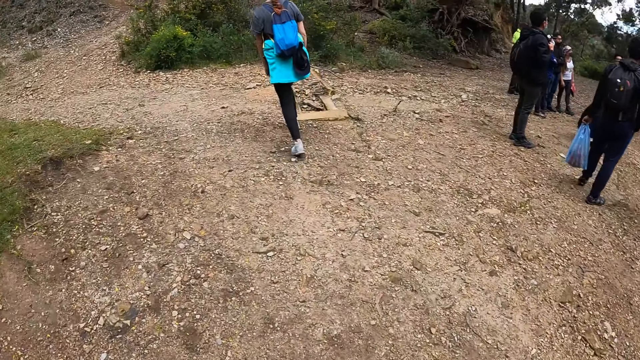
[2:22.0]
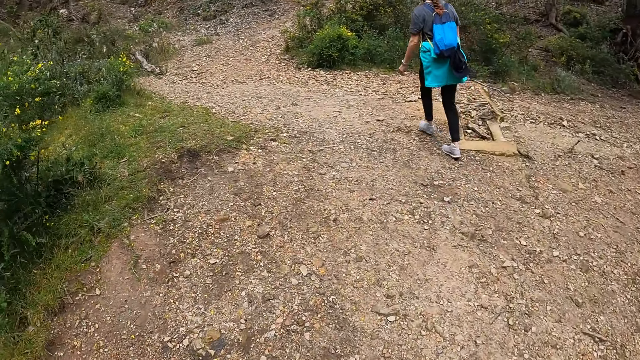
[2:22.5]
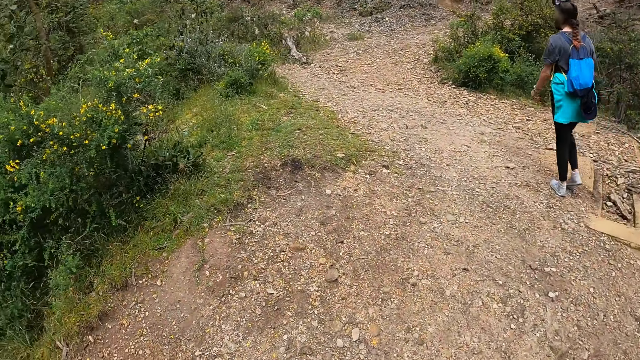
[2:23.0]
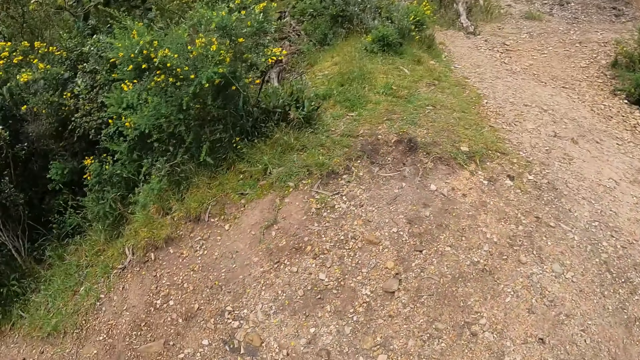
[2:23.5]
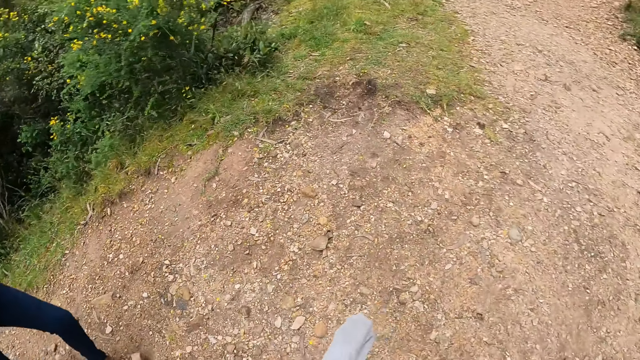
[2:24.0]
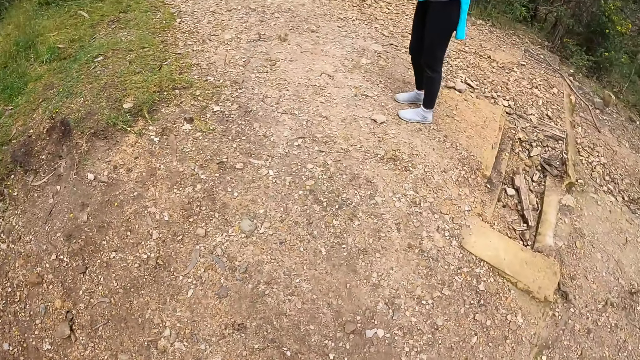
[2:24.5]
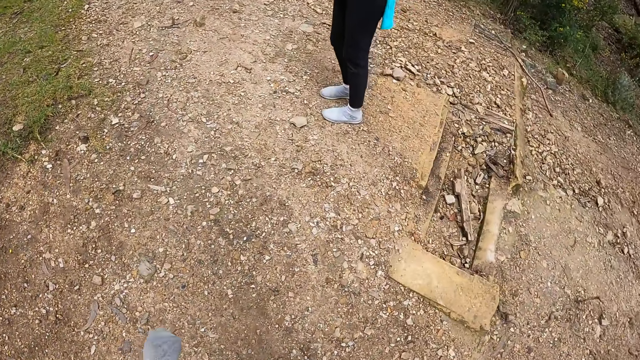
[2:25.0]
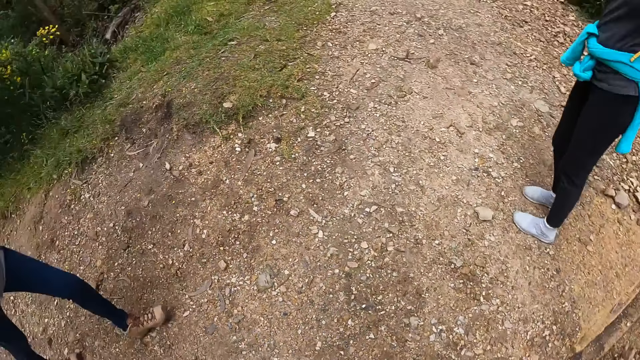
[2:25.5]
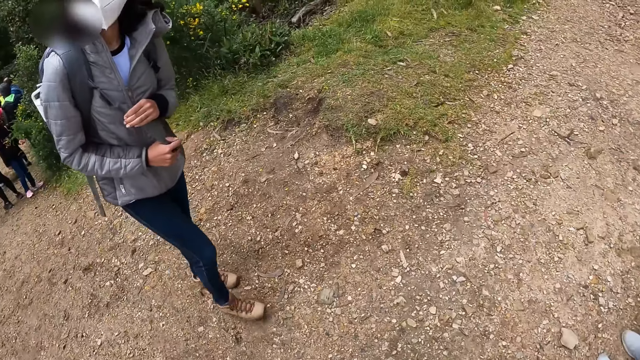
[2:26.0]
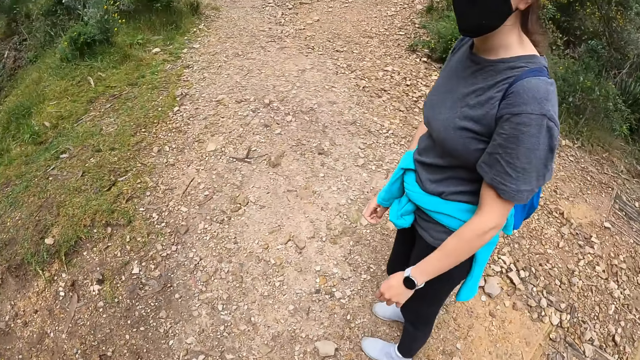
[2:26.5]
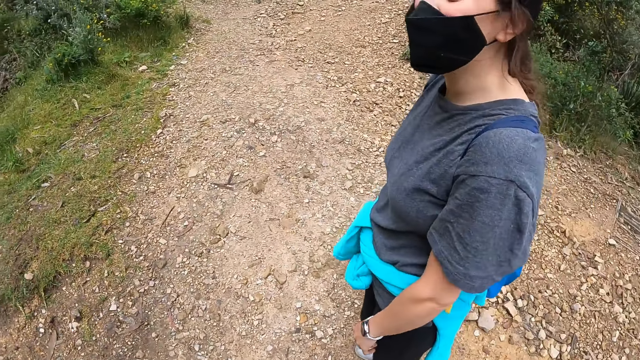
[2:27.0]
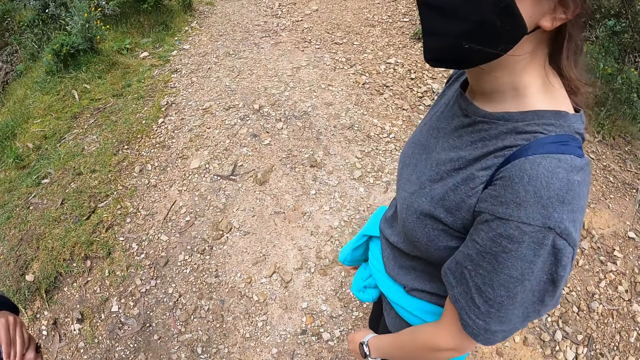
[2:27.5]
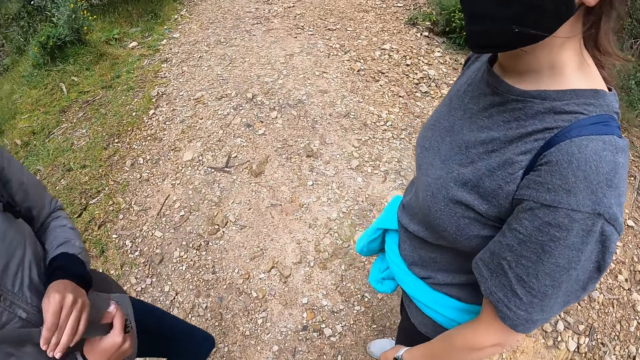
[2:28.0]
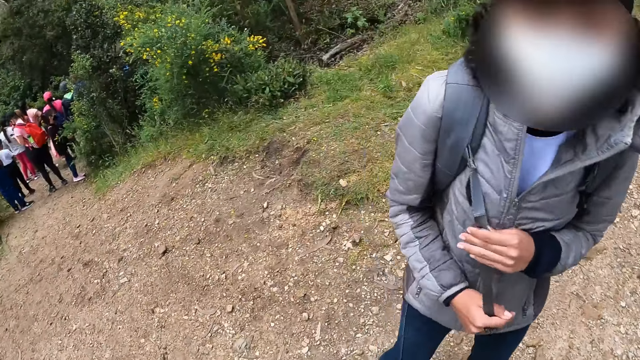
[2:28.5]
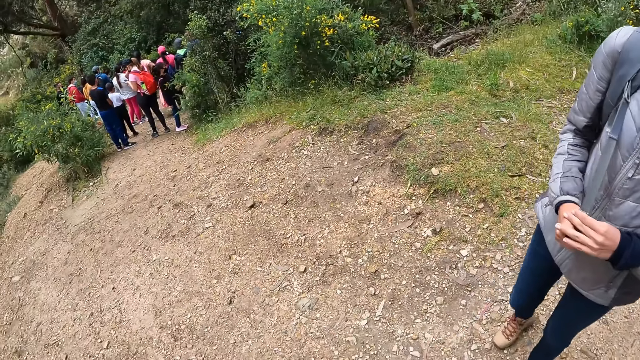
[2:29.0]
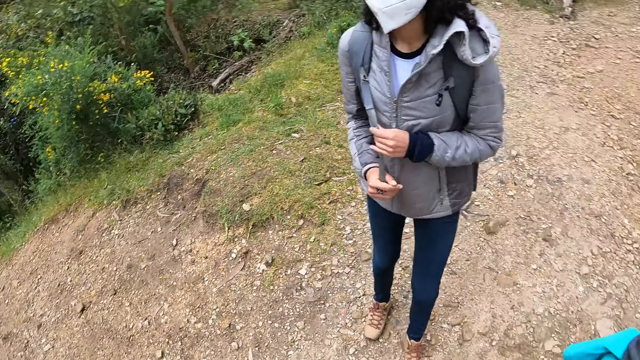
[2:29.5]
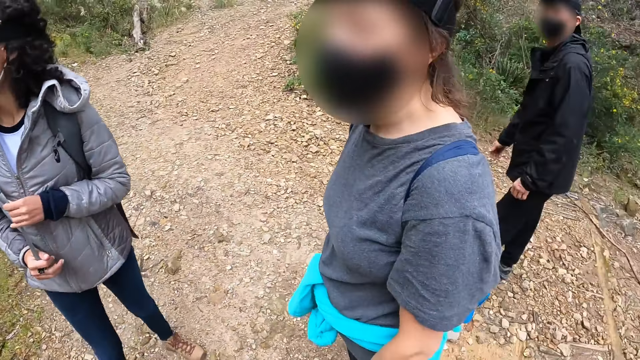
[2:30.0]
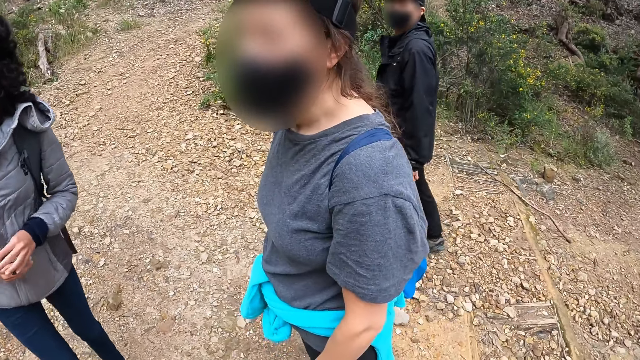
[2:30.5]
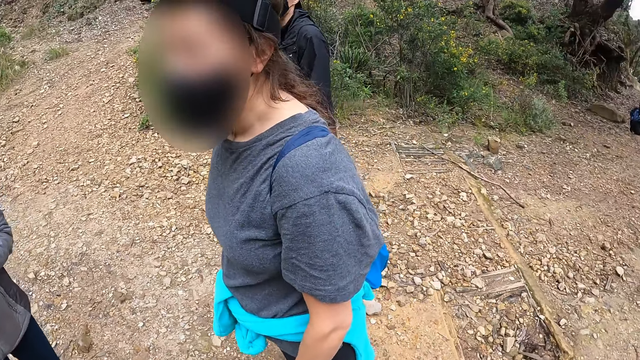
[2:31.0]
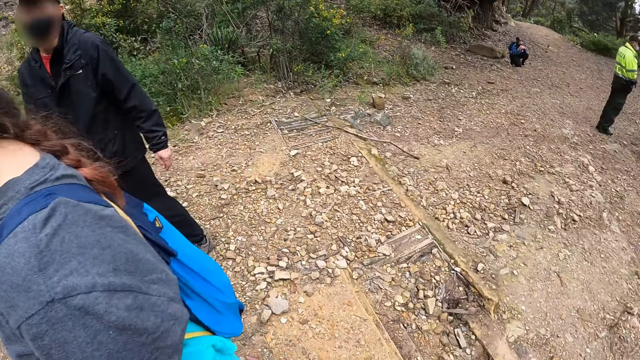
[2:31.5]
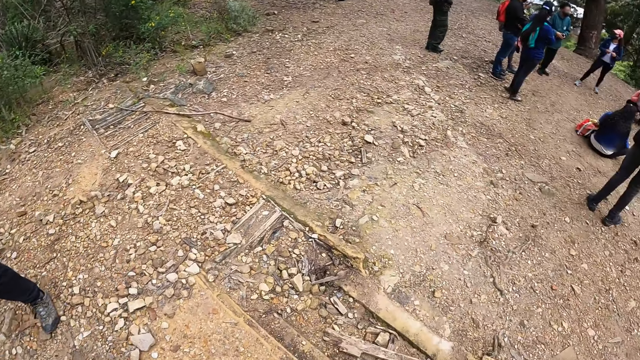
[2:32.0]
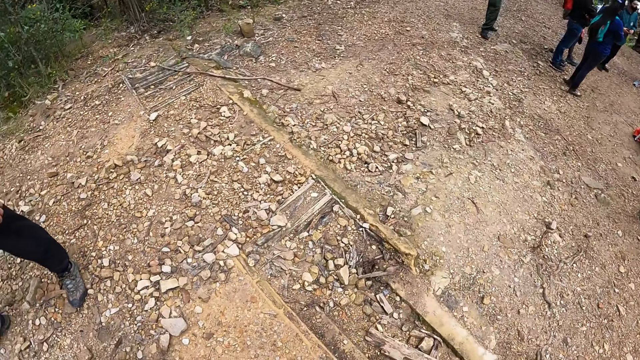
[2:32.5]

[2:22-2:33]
A person looks behind. Another person walks around. The camera wearer interacts with a woman, another woman, and a man. The other person looks behind. The camera wearer looks behind.

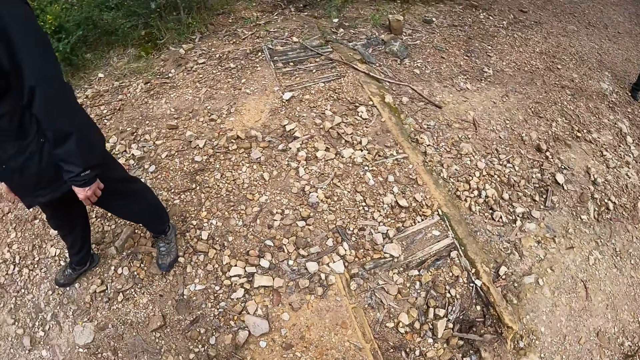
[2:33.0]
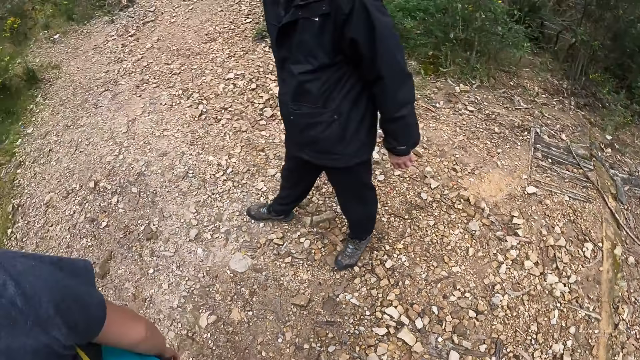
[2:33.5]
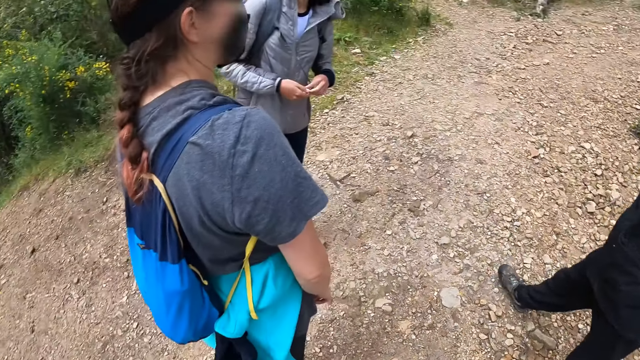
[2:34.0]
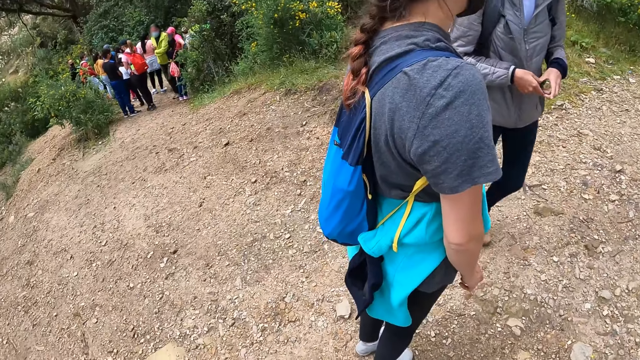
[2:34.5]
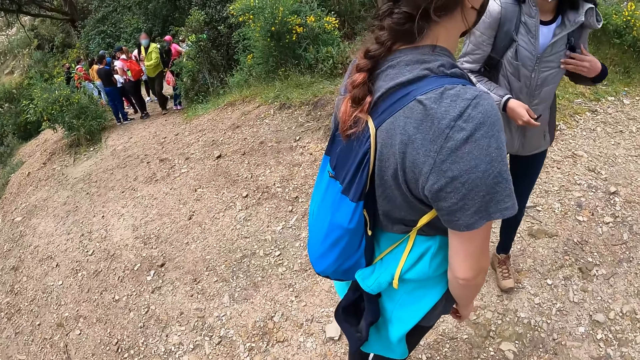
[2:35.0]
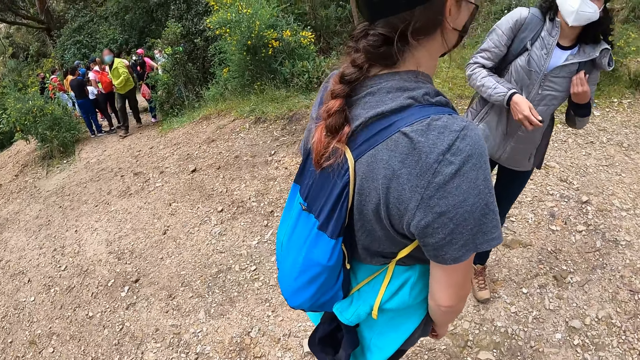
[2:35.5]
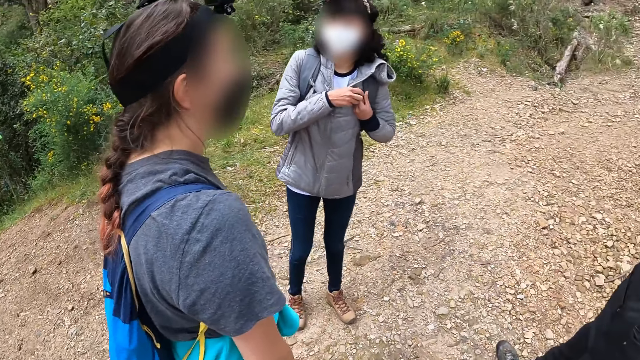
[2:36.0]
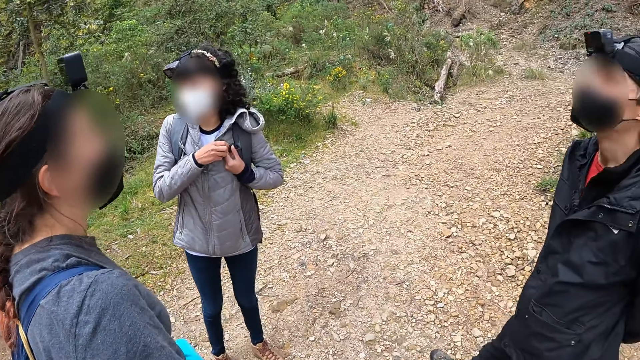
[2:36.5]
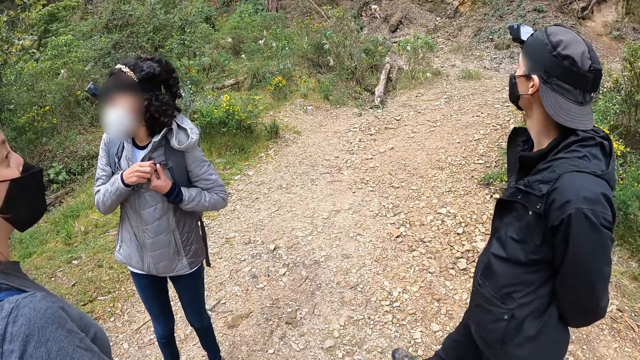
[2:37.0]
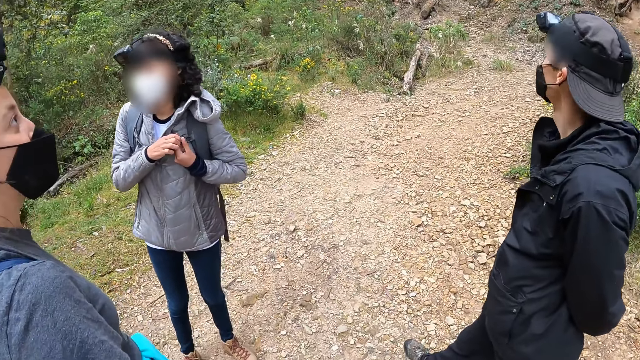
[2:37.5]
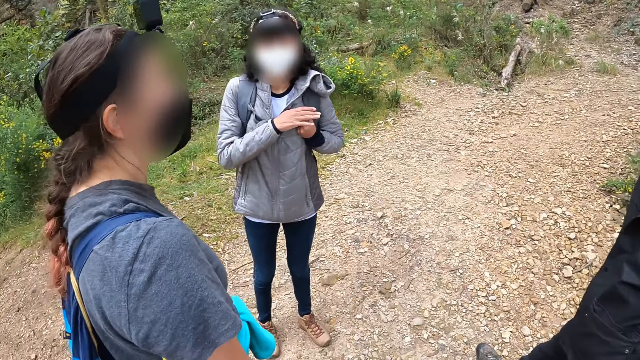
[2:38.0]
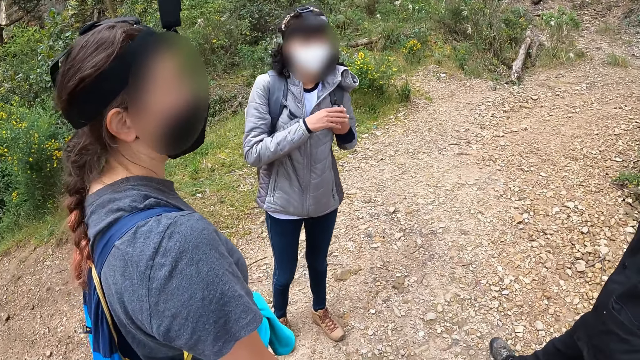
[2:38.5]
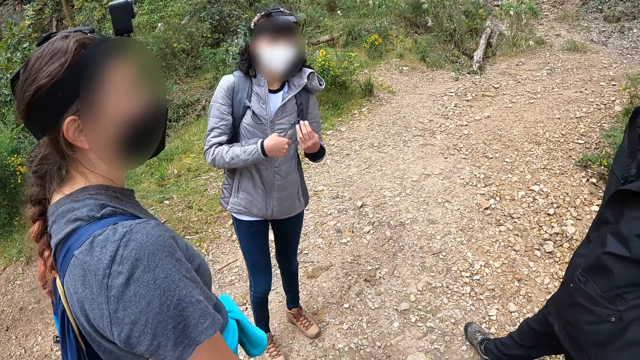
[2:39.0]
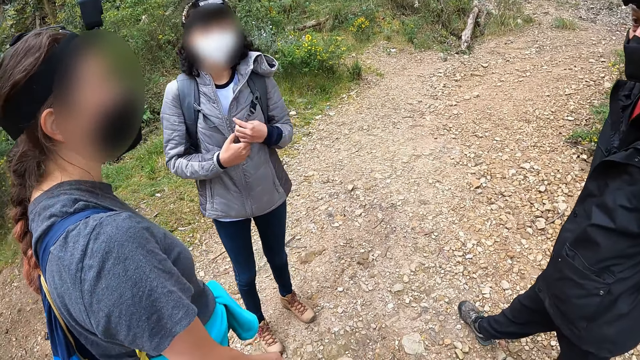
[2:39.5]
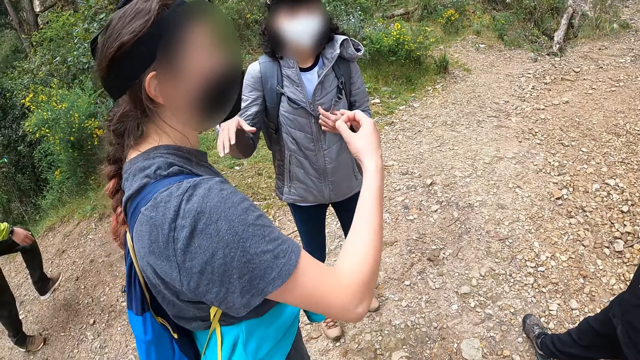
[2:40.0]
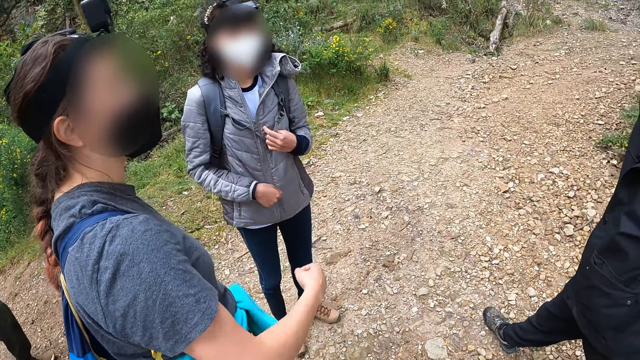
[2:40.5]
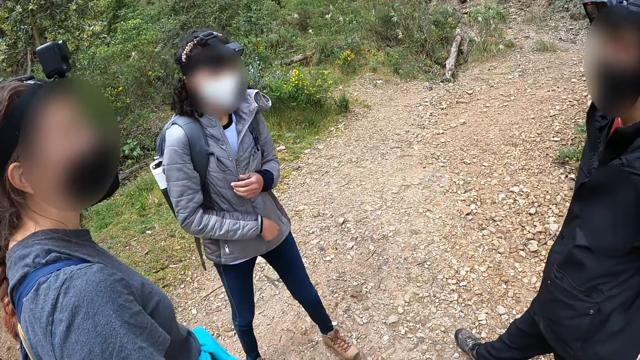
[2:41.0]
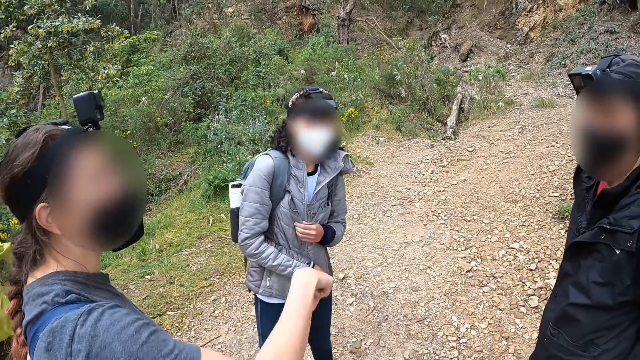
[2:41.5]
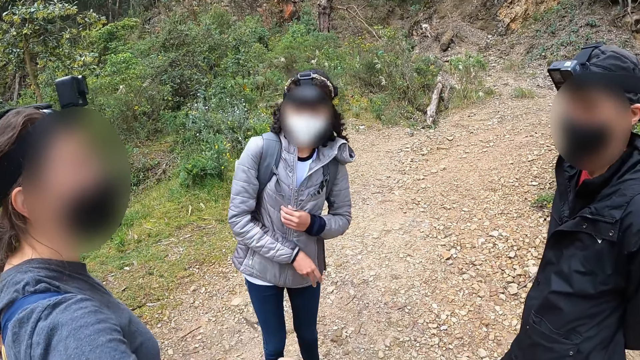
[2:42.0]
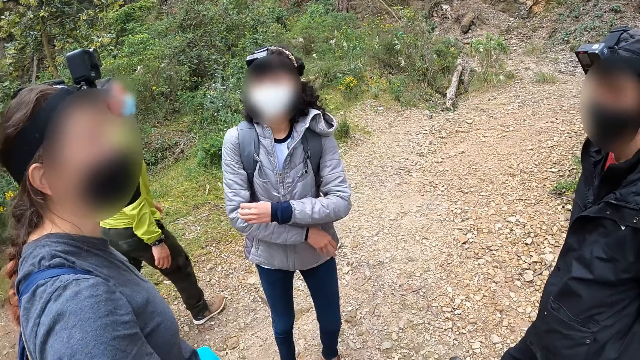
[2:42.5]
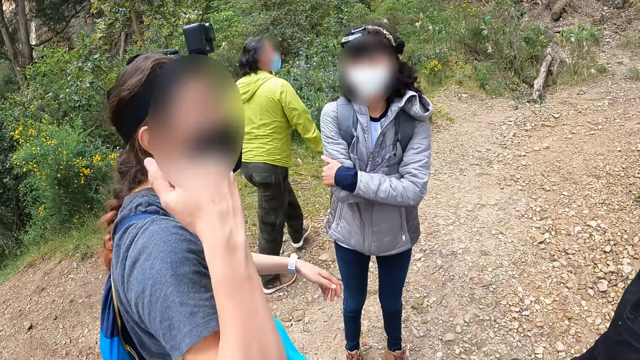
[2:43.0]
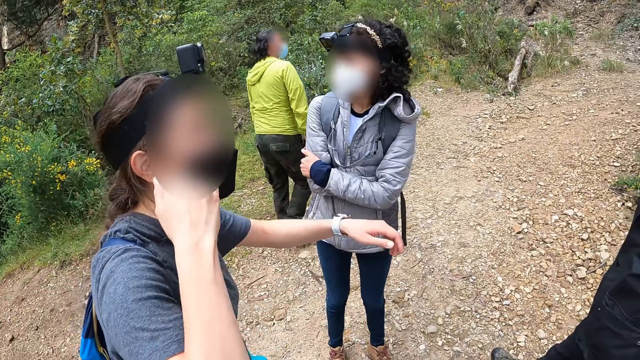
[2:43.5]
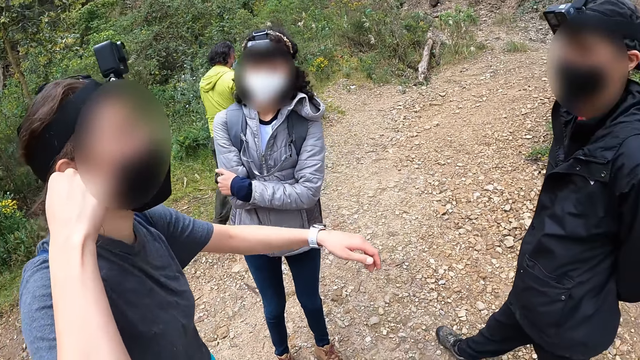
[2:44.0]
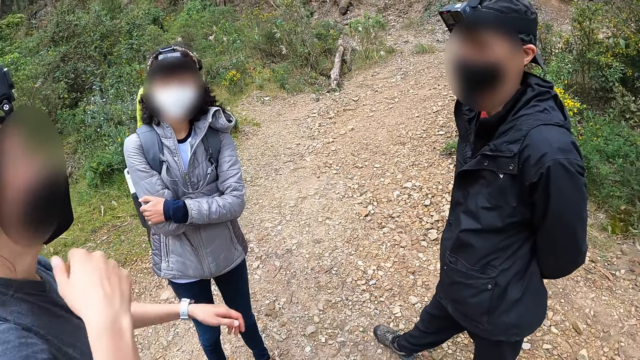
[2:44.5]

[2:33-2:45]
The woman holds a strap of her backpack with her left hand. She holds the strap of her backpack with both hands. A person gestures. A man walks around.
